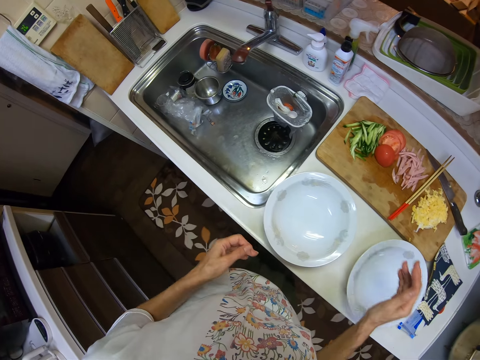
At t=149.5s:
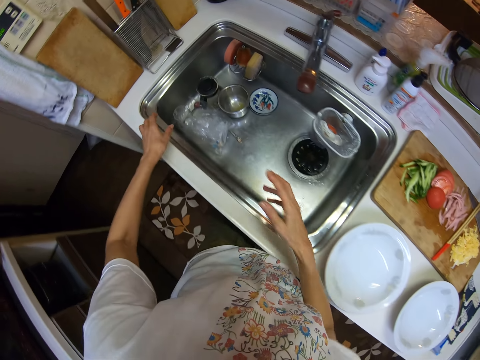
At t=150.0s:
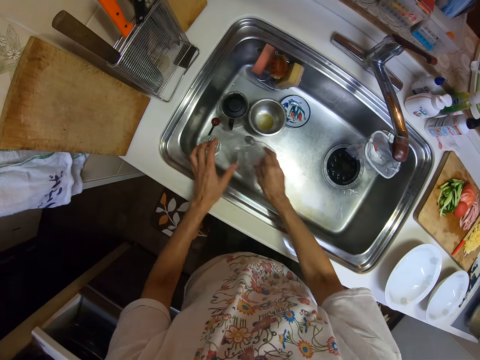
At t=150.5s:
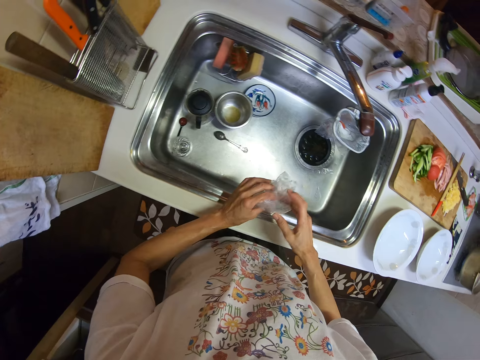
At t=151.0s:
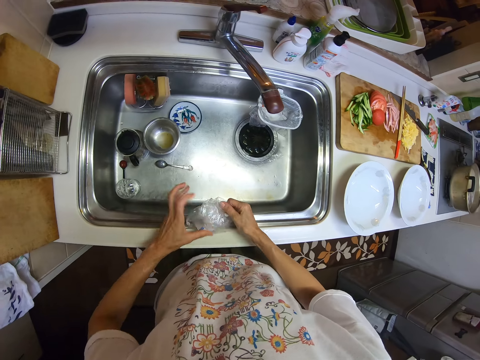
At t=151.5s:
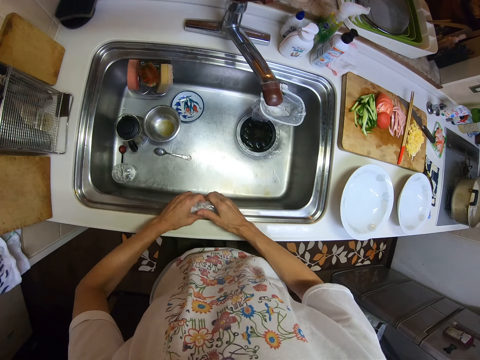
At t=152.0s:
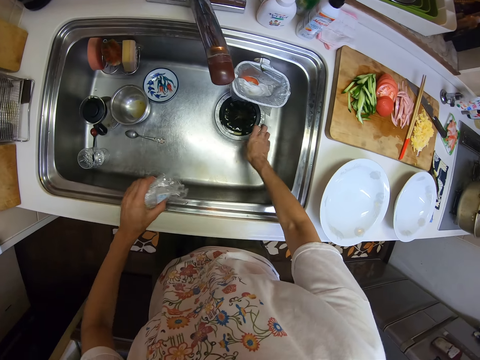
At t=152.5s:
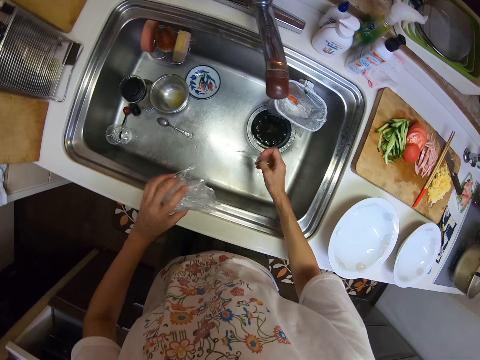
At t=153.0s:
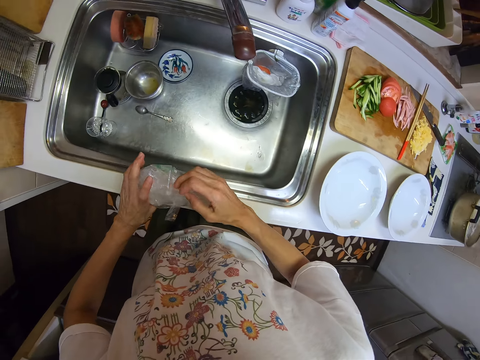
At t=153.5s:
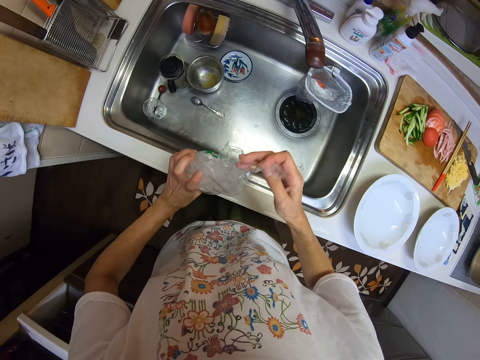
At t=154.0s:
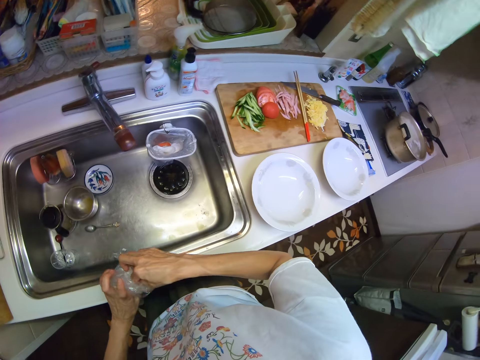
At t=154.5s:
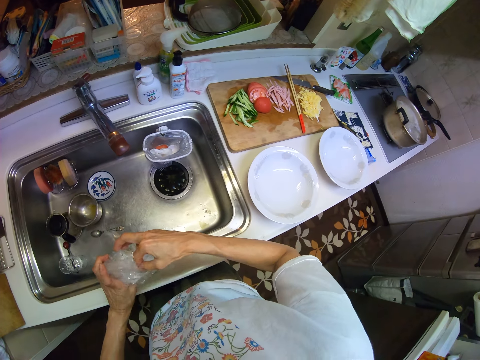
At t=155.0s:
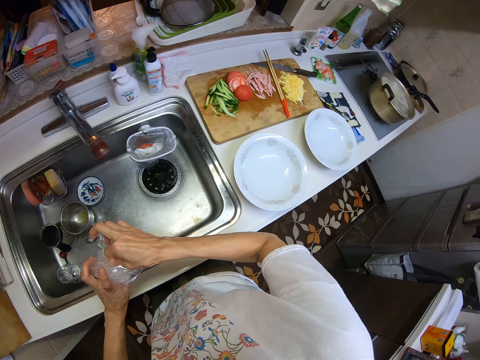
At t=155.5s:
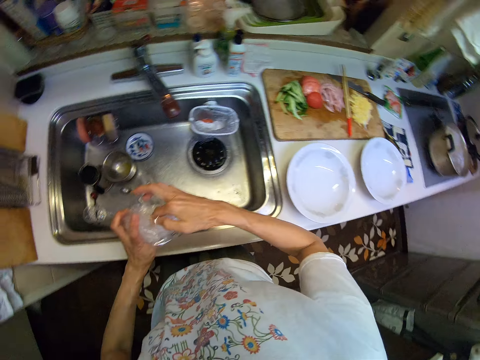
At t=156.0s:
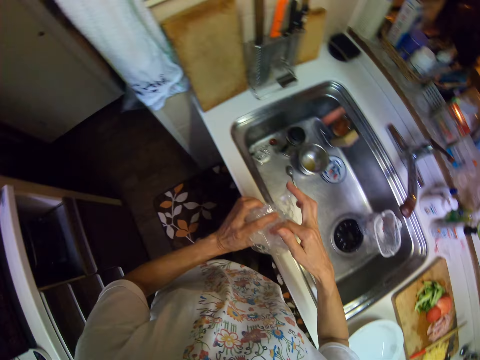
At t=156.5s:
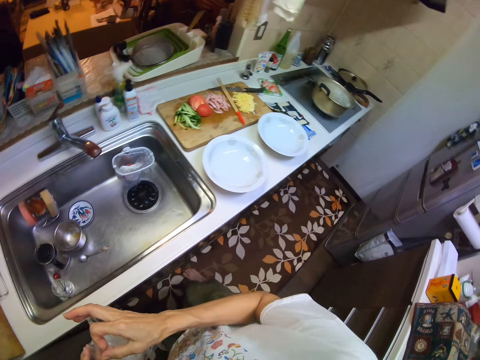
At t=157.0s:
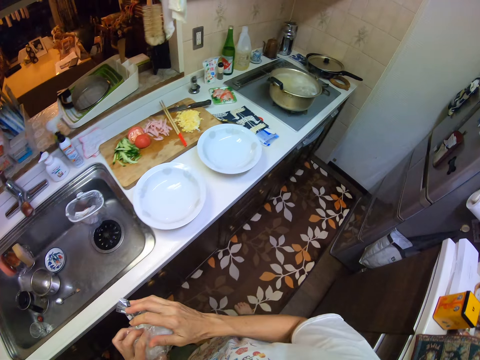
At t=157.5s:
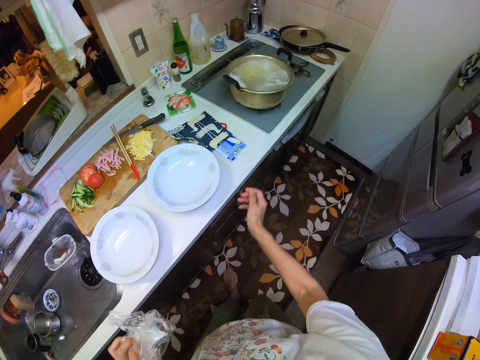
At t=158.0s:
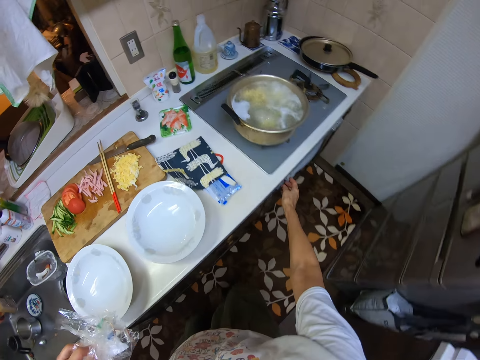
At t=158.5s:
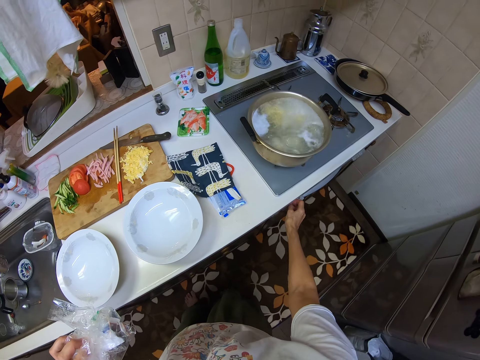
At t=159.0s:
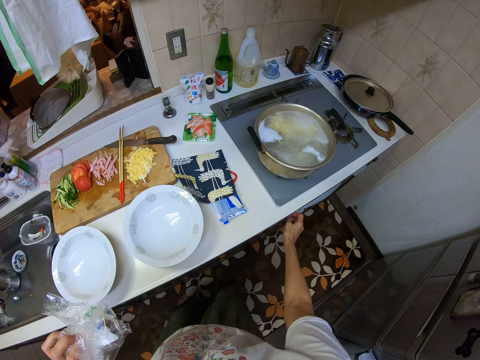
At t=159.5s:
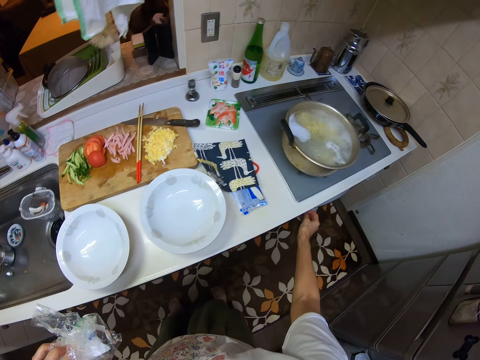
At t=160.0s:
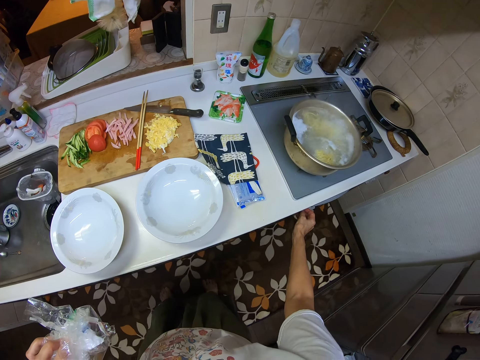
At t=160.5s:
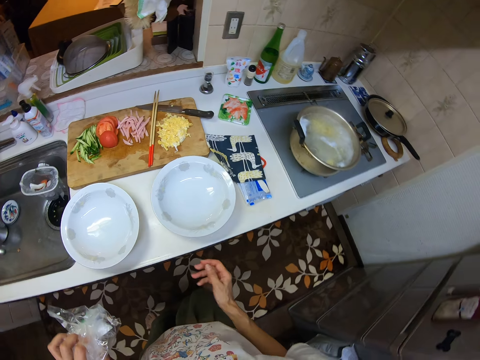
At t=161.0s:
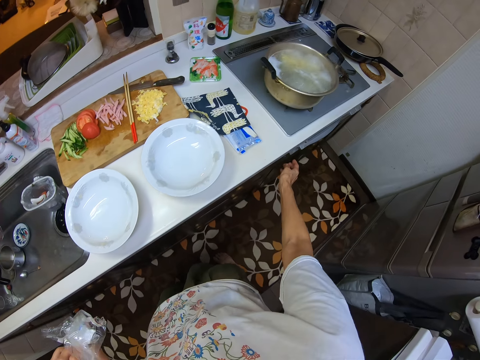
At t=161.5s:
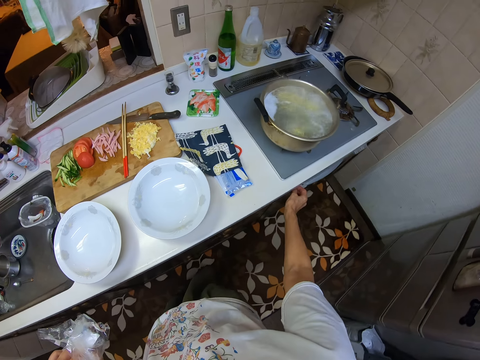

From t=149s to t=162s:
The camera wearer picks the nylon in the kitchen basin sink. He folds the nylon in his hand. He picks some dirt in the kitchen basin sink. He puts the dirt in the nylon in his hand. He operates the button of the cooker with his right hand.

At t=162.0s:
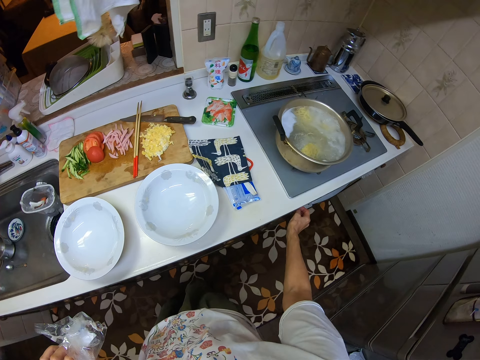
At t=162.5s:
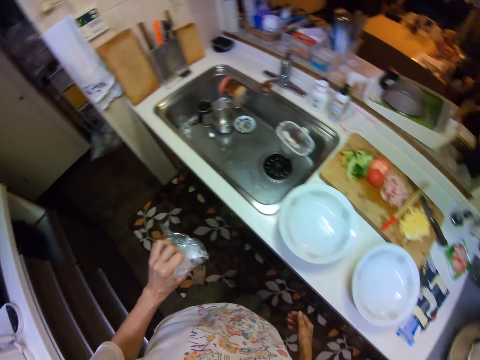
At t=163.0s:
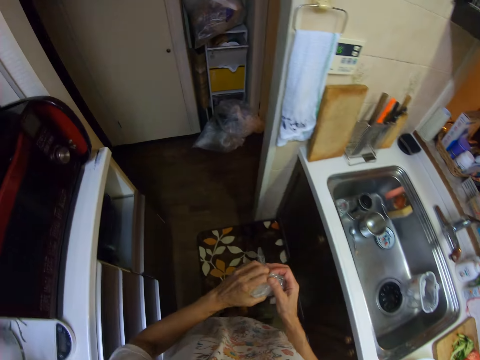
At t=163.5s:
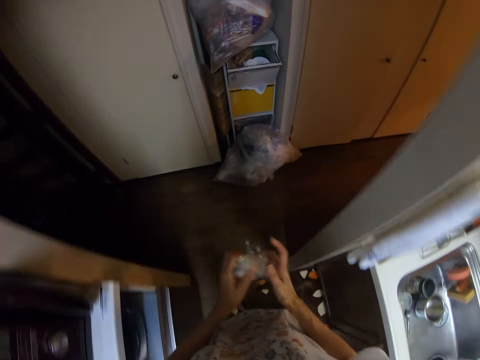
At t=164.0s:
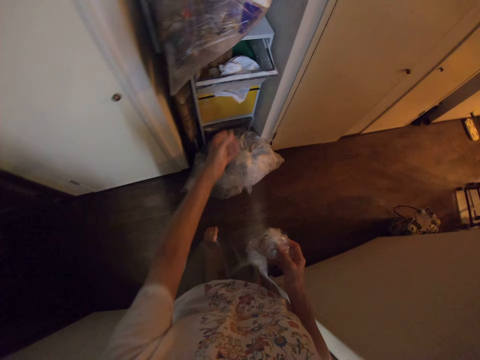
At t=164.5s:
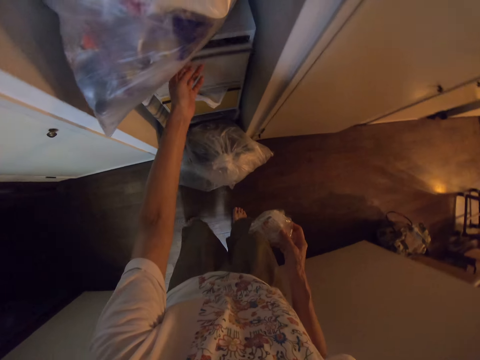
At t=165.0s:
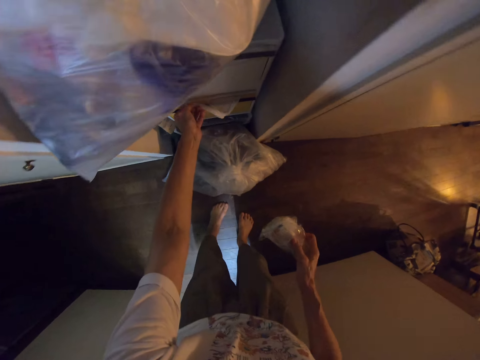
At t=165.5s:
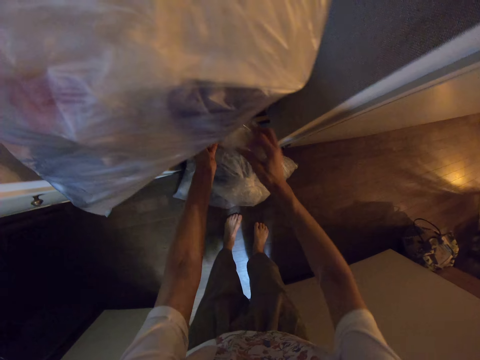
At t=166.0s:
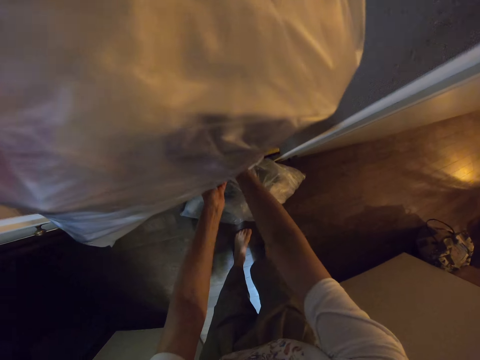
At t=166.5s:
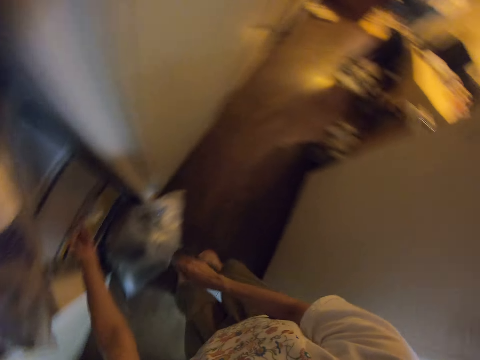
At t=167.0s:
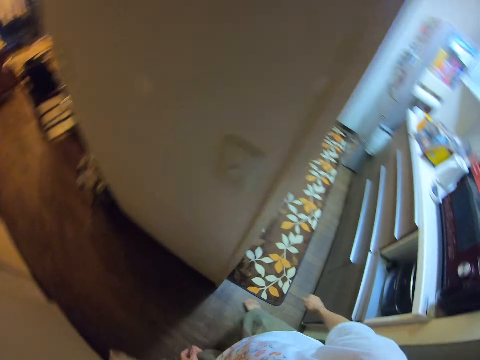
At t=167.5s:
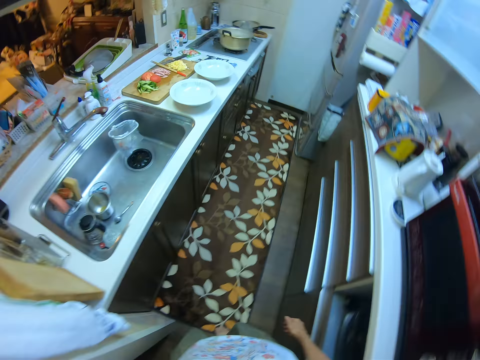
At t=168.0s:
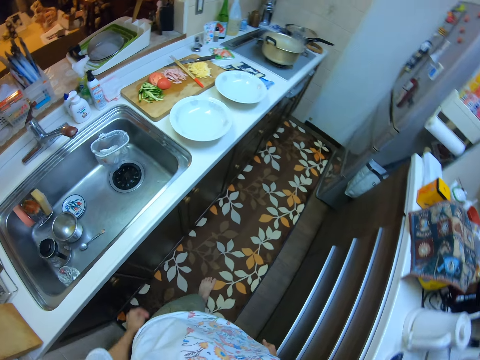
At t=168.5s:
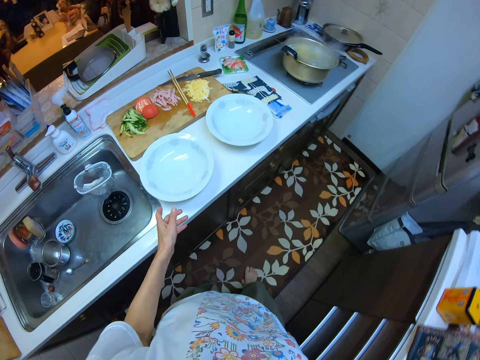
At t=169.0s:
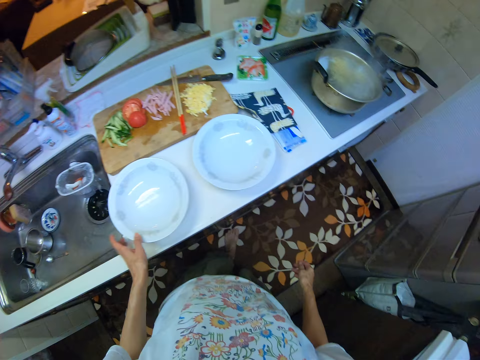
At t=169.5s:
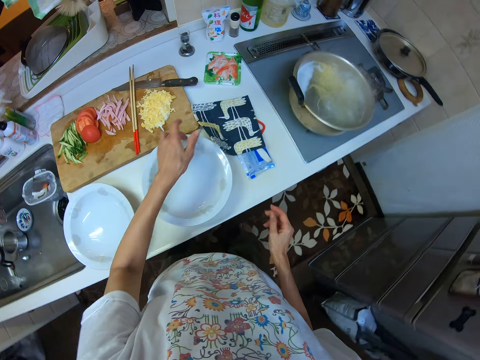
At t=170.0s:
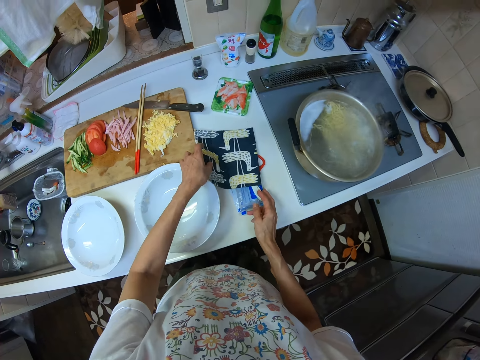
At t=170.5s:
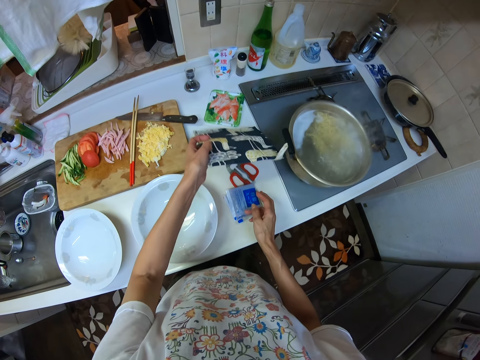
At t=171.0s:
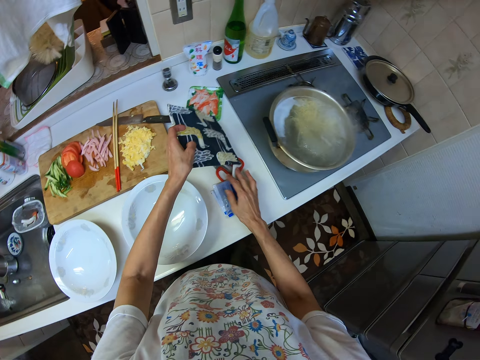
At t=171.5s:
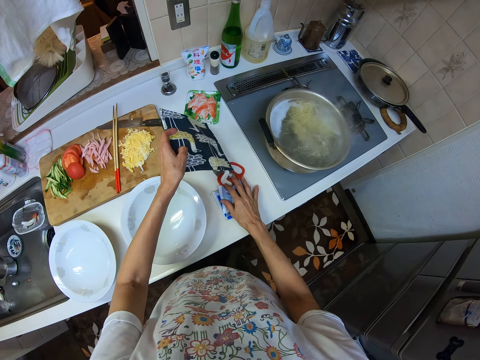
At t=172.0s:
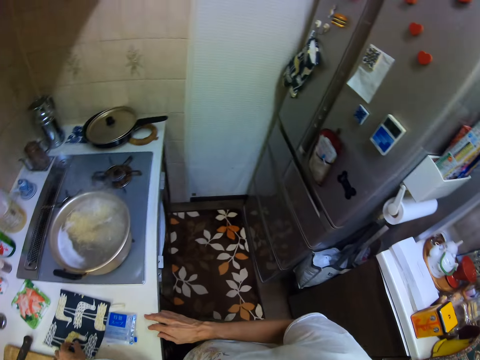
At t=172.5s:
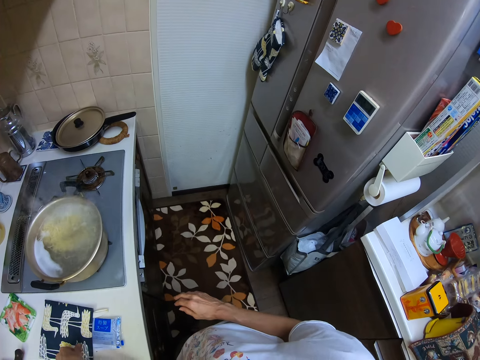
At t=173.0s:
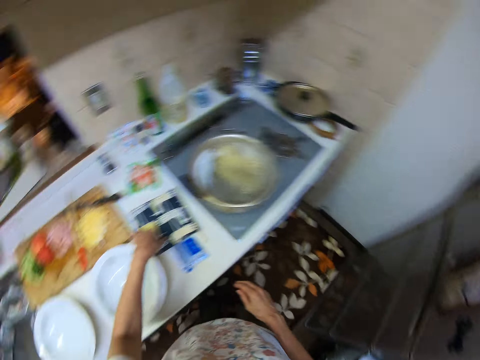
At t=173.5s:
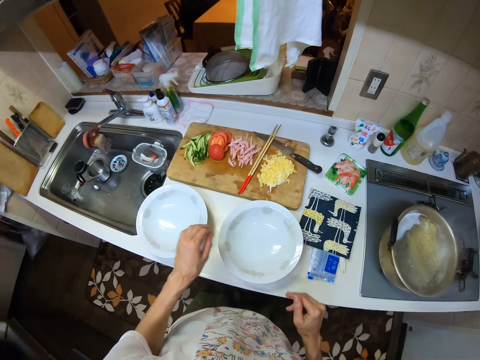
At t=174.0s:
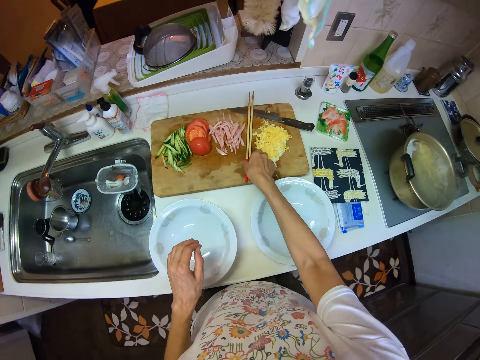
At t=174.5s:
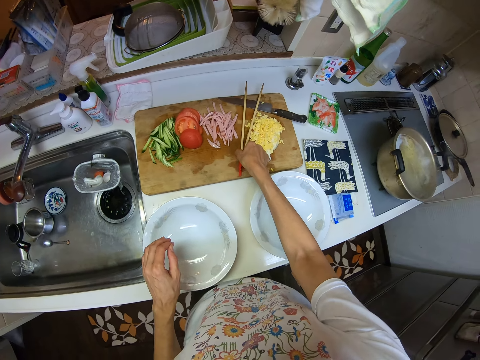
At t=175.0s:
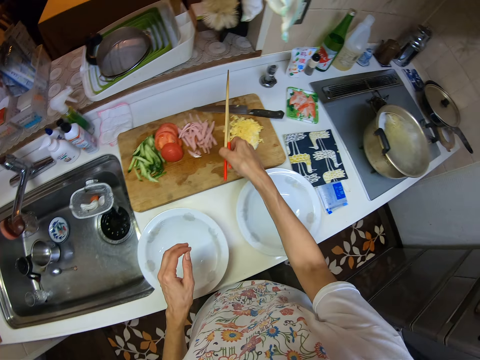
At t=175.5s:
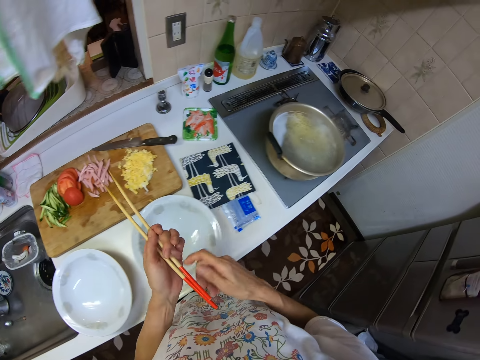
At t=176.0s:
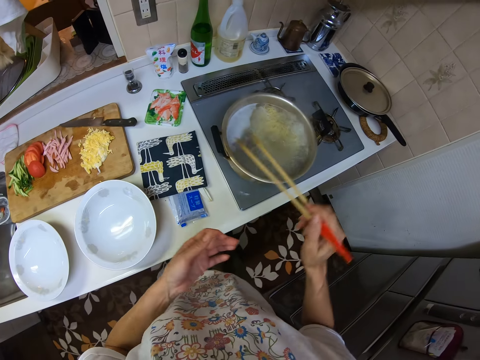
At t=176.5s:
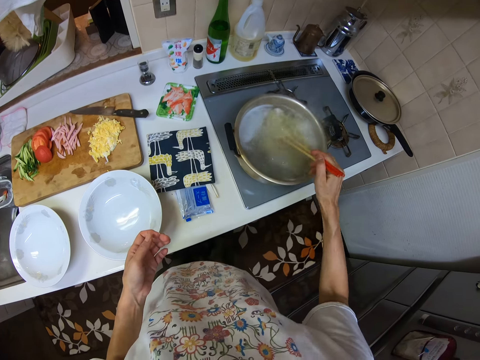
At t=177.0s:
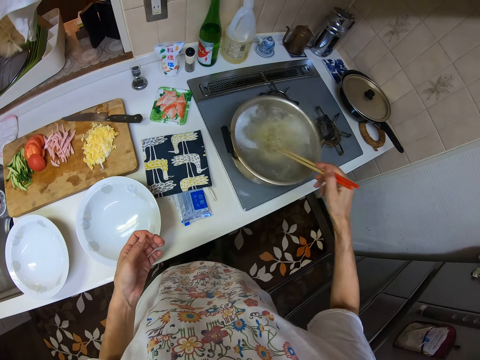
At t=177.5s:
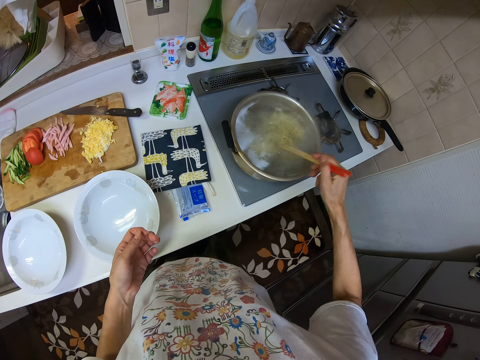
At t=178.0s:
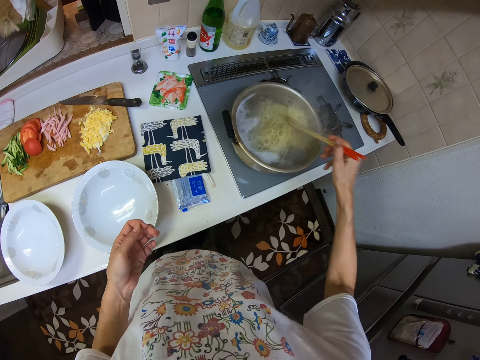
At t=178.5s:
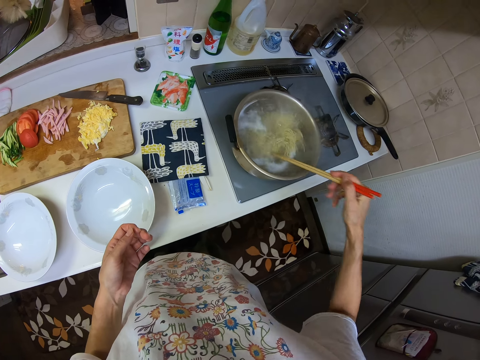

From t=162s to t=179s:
The camera wearer folds the papers. They move to the drawers. They close the drawer. They pull the drawer in a cabinet. They put the nylon in the drawer. They walk to the cooker. They pick the kitchen glove or pot holder on the kitchen cabinet. They adjust the scissors on the kitchen cabinet. They drop the pot holder. They pick the chopsticks on the cutting board. They stir the noodles inside the pot.
